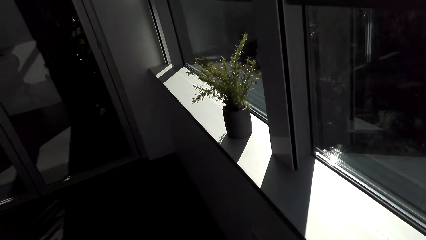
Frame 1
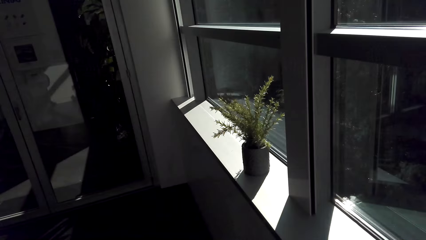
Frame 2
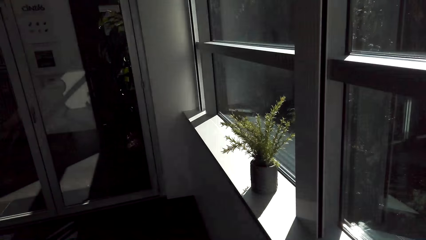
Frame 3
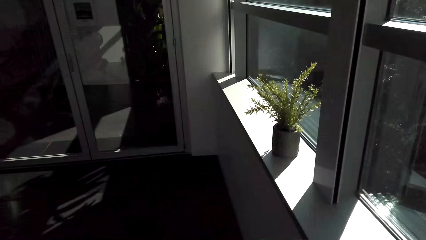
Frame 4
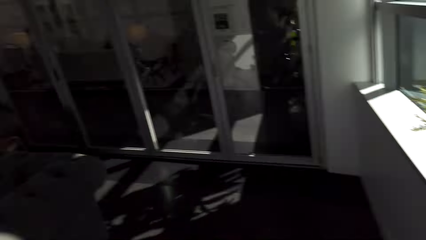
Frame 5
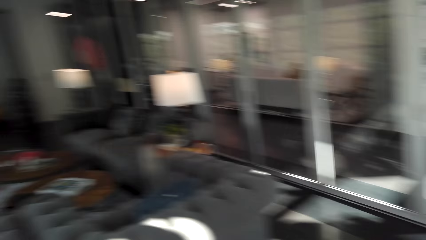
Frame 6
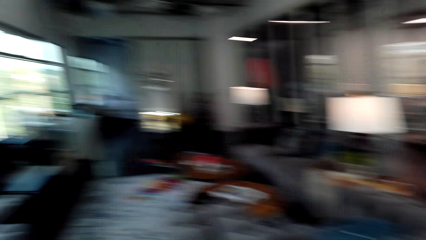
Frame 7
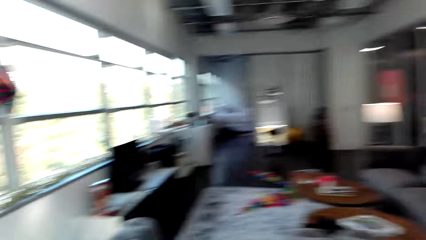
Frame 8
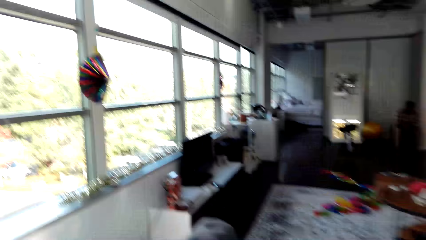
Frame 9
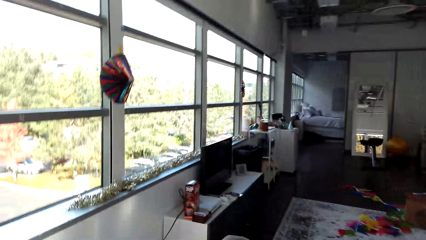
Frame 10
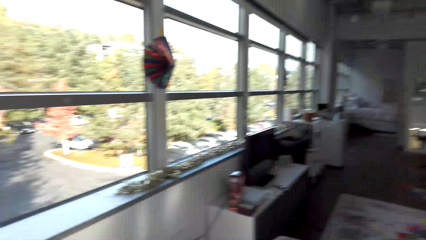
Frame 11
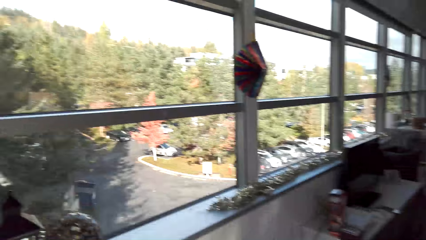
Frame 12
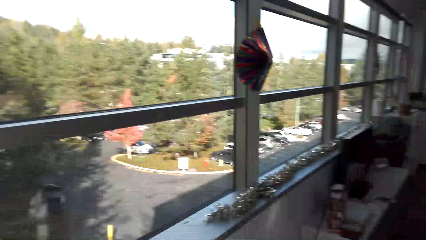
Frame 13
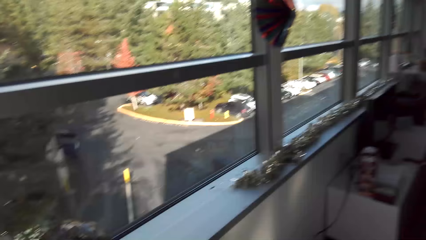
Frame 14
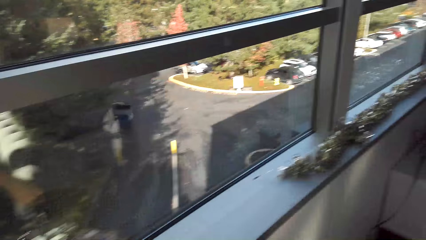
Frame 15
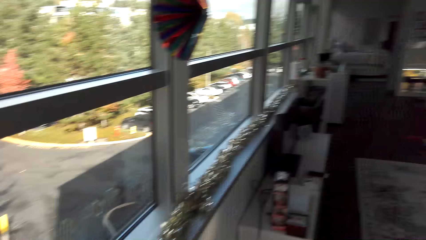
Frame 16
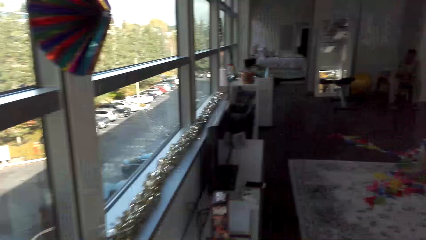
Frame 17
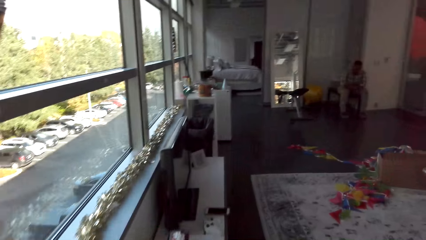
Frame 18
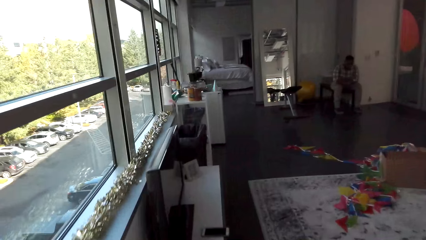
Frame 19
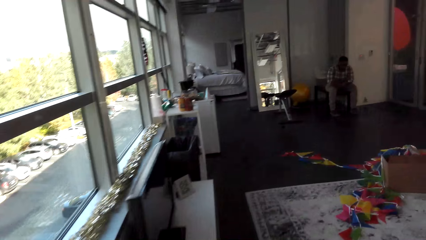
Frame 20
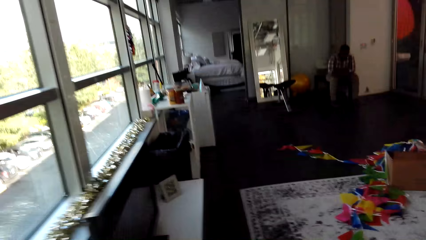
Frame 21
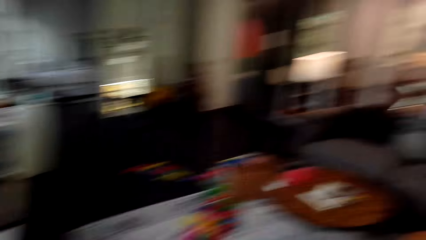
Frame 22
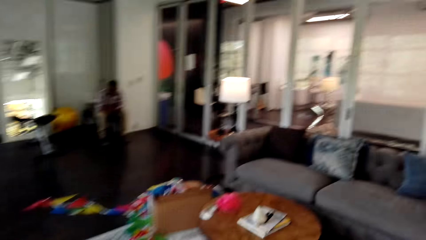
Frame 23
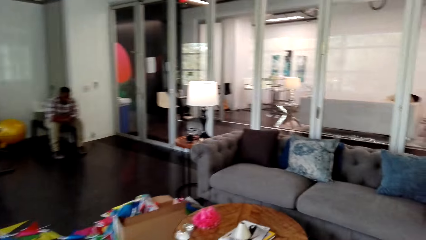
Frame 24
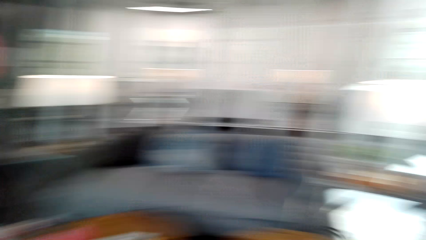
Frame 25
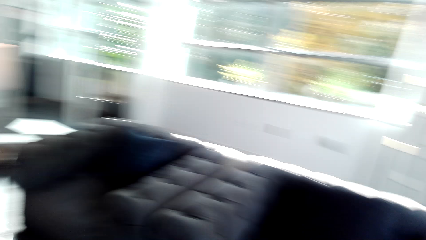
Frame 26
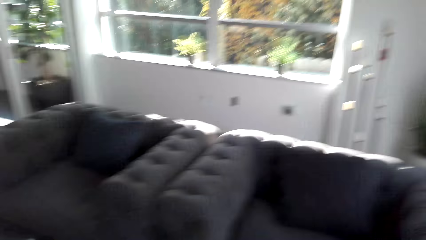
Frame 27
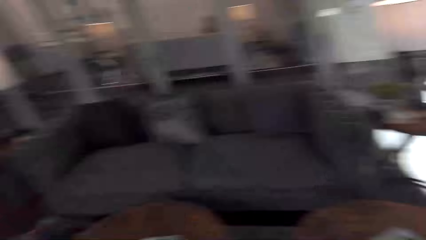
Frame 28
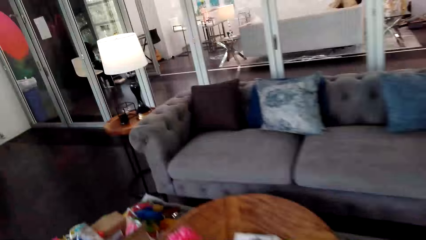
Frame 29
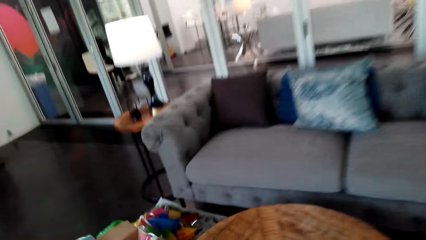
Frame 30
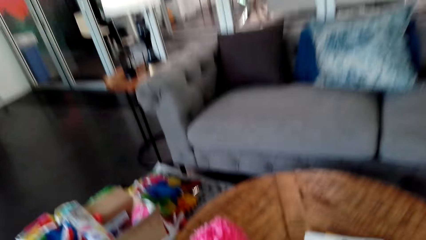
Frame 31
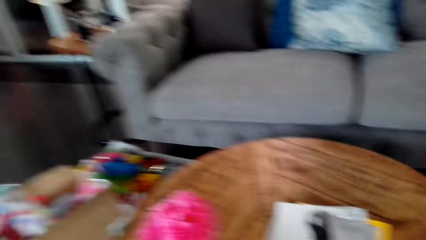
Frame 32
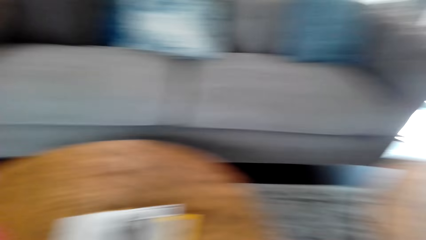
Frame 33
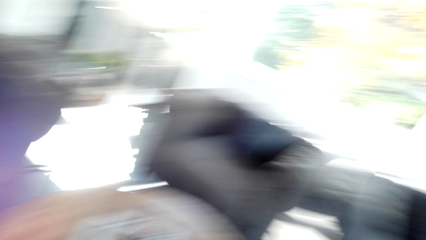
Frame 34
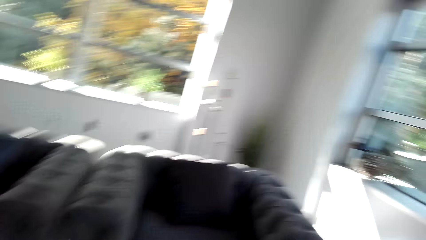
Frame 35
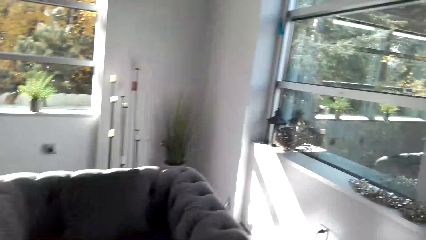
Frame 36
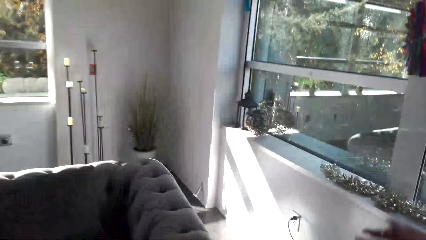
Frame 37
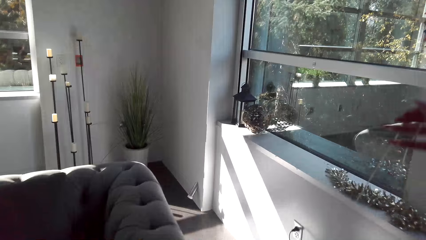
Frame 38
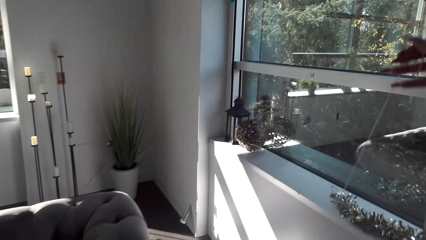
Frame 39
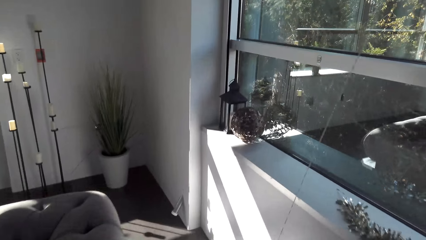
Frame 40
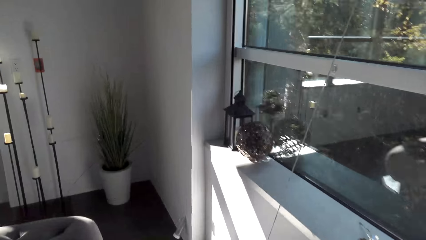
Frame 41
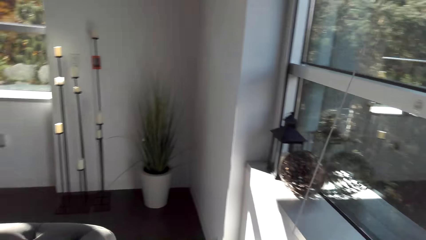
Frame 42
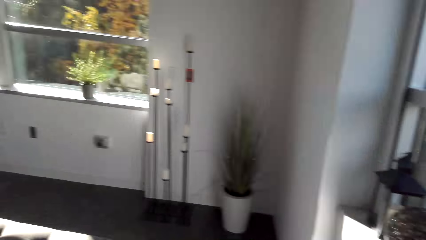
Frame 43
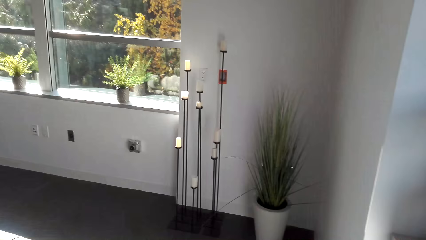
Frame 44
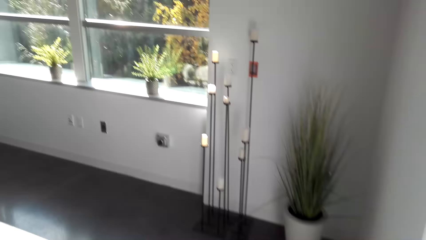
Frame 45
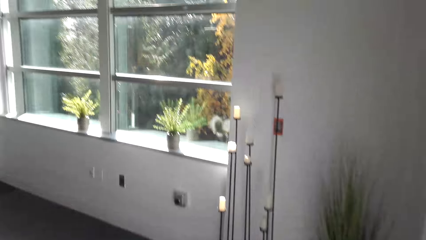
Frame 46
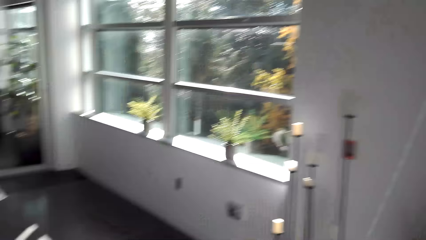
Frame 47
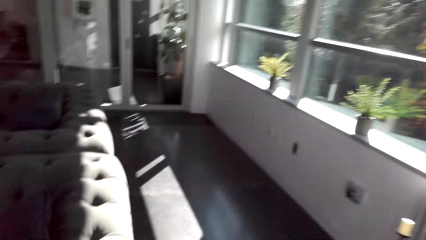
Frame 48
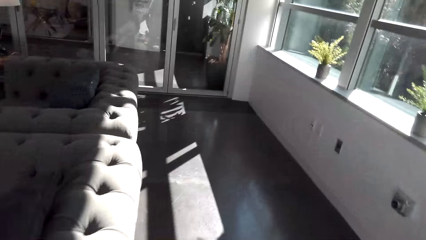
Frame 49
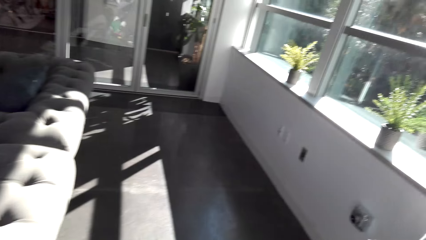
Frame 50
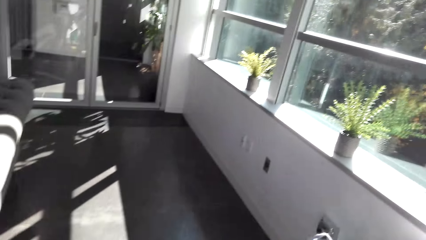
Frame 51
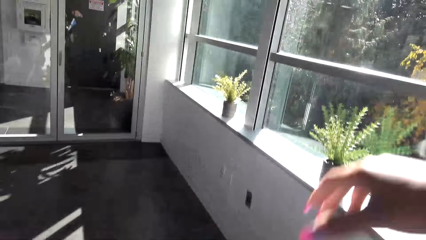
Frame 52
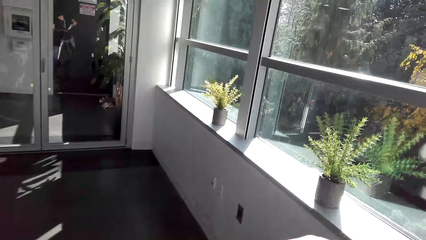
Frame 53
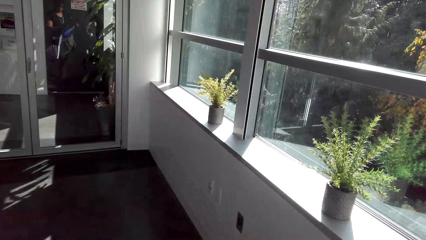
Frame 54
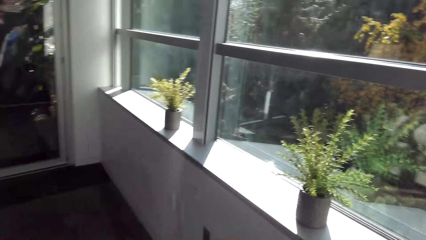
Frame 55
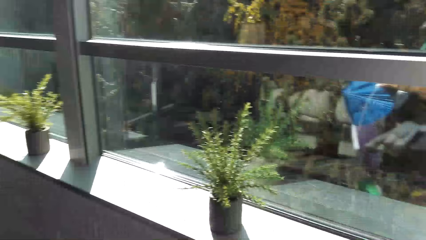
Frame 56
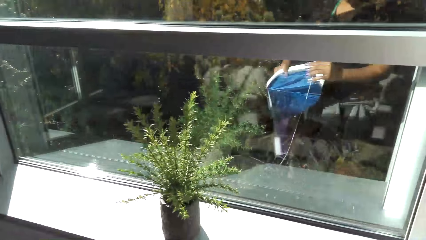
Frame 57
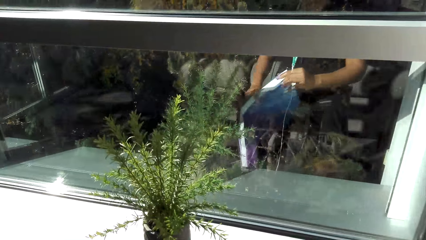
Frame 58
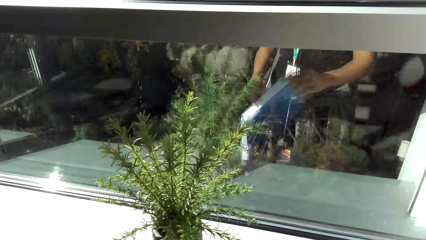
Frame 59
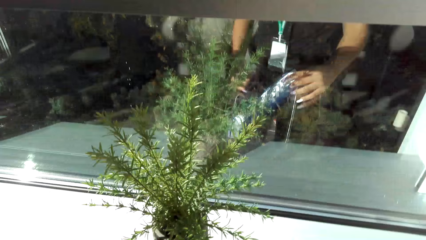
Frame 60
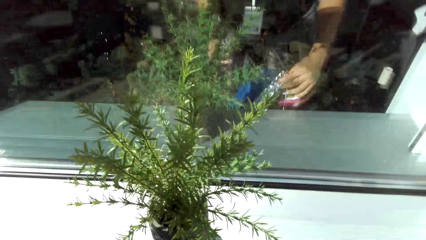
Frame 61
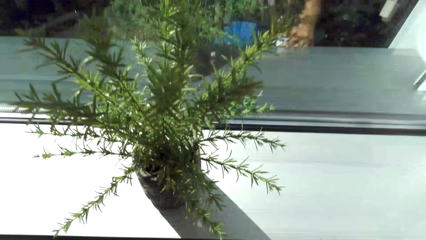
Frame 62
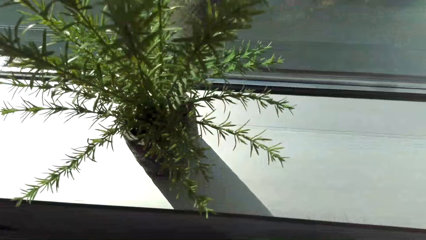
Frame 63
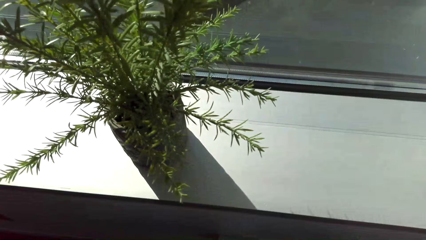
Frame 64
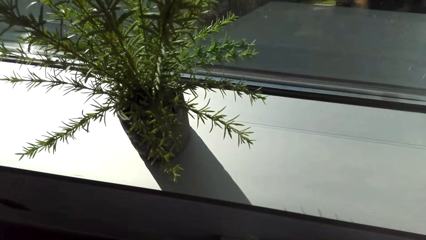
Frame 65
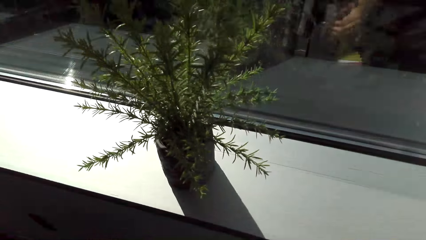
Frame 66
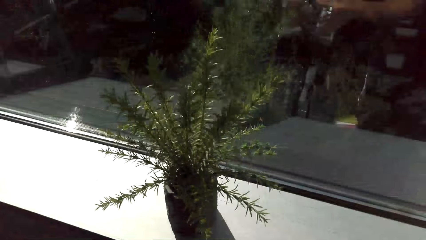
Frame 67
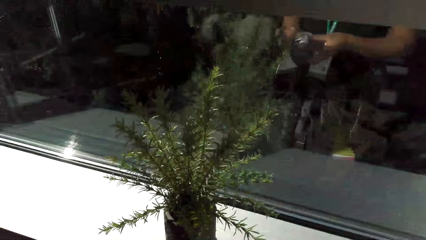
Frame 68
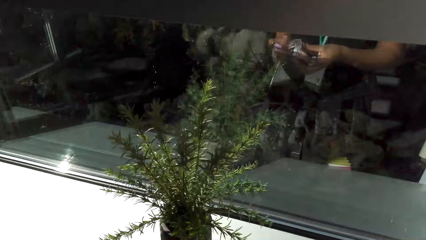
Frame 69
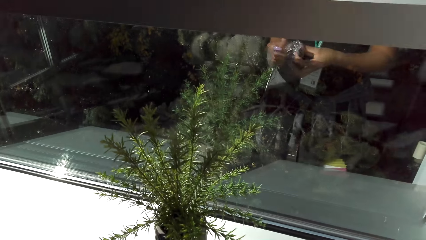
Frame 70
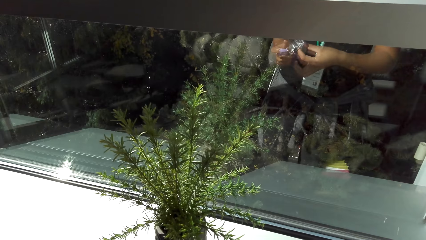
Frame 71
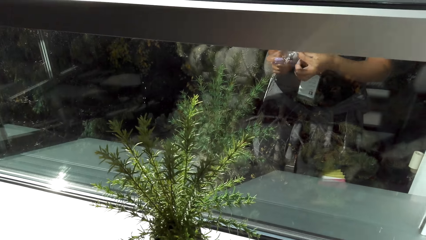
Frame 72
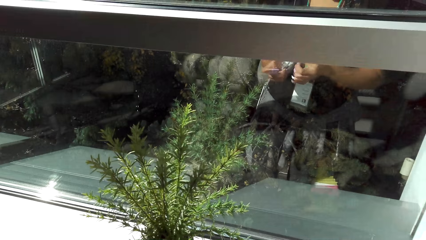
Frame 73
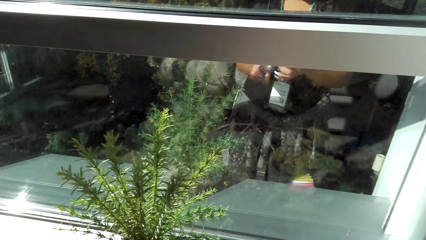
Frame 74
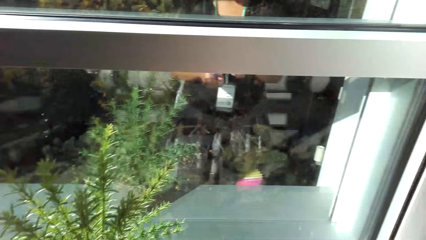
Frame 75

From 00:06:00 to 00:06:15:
The camera wearer walks around the room. They hold the decorations.
